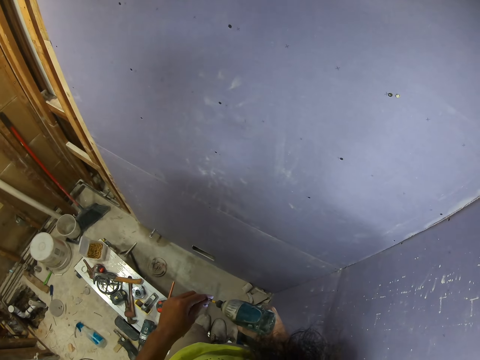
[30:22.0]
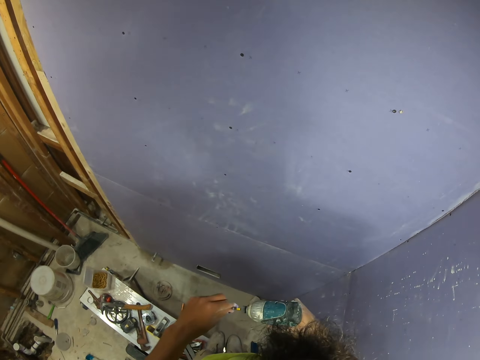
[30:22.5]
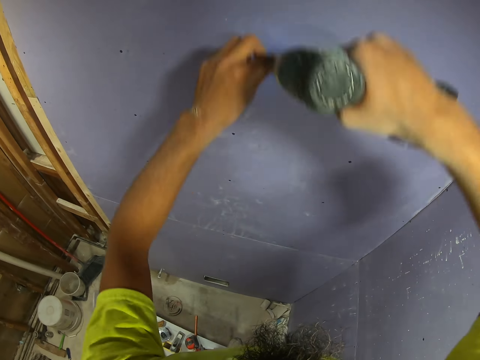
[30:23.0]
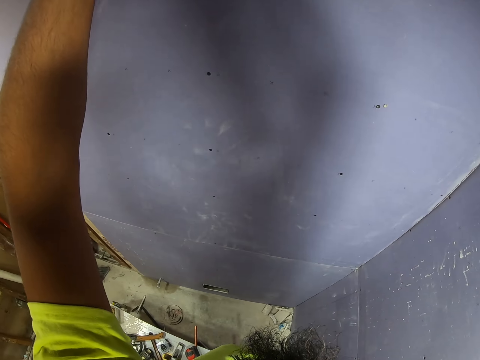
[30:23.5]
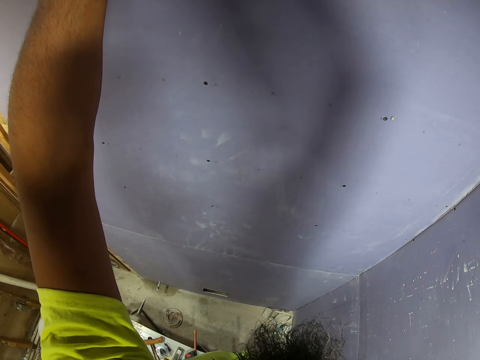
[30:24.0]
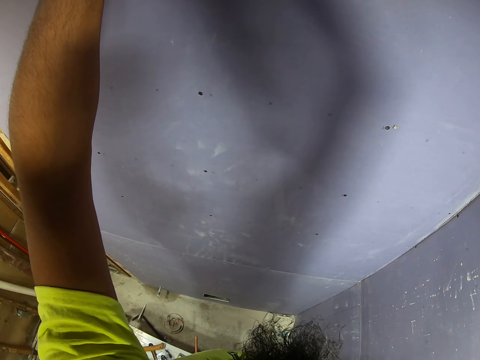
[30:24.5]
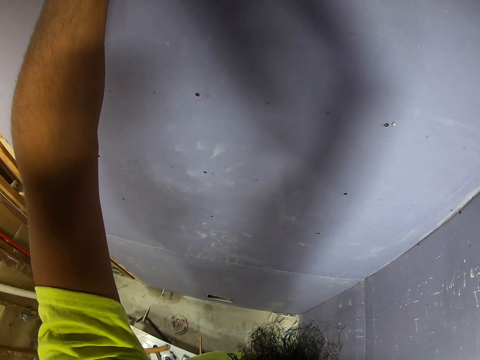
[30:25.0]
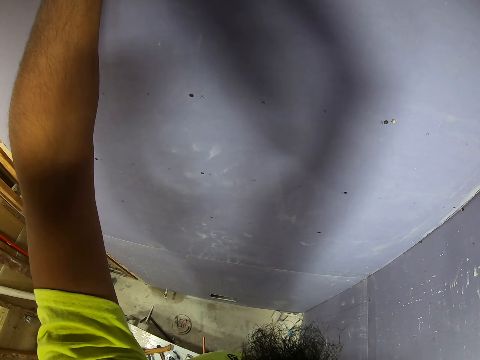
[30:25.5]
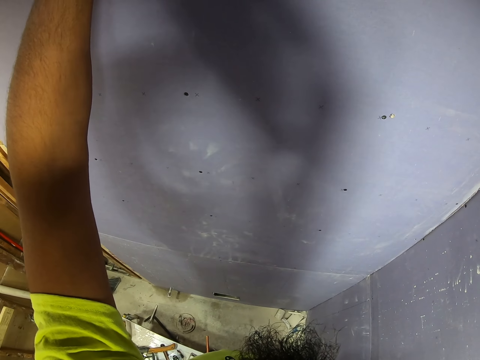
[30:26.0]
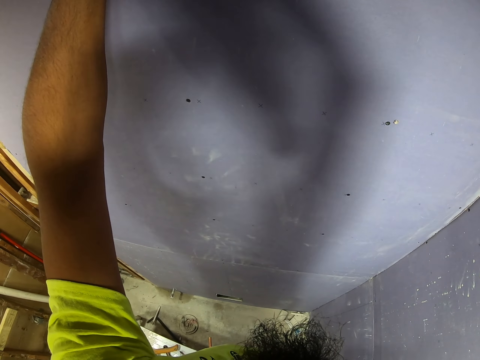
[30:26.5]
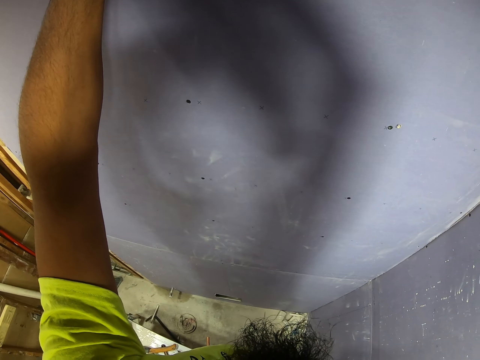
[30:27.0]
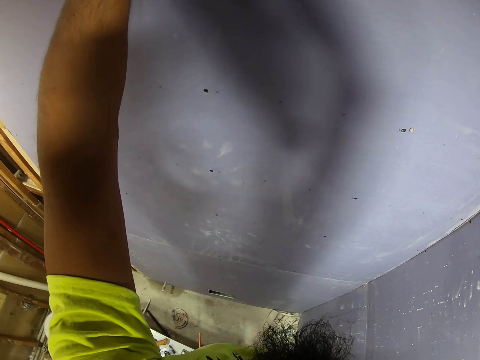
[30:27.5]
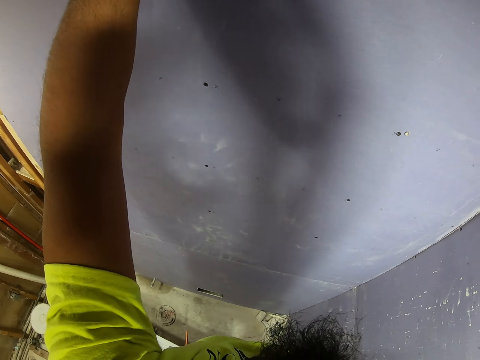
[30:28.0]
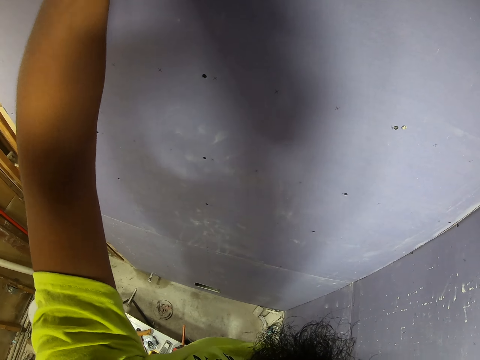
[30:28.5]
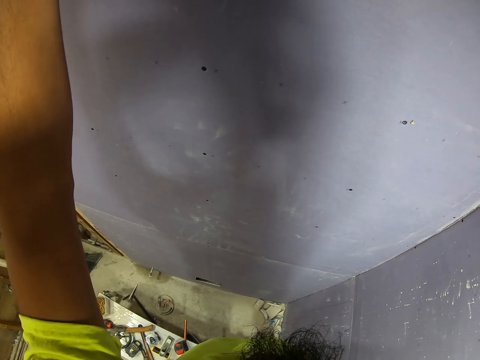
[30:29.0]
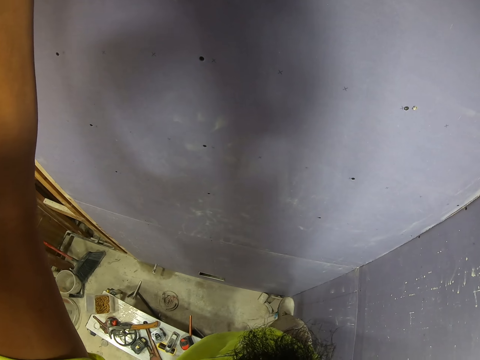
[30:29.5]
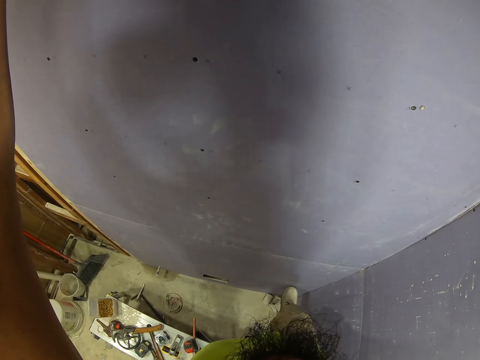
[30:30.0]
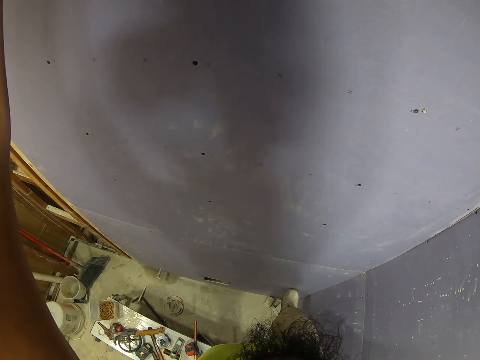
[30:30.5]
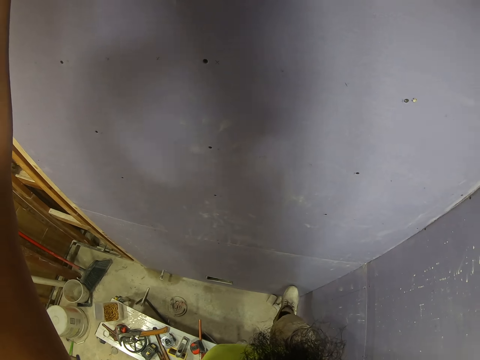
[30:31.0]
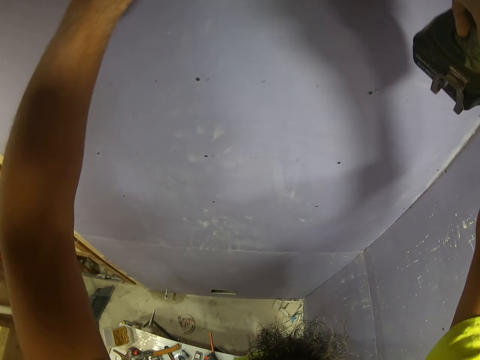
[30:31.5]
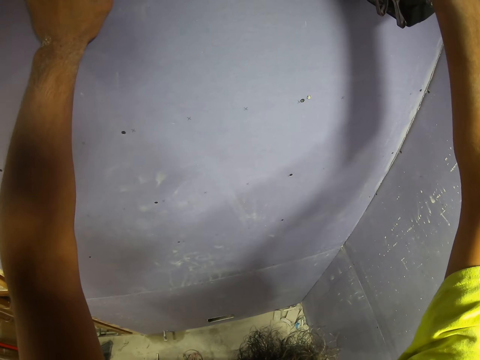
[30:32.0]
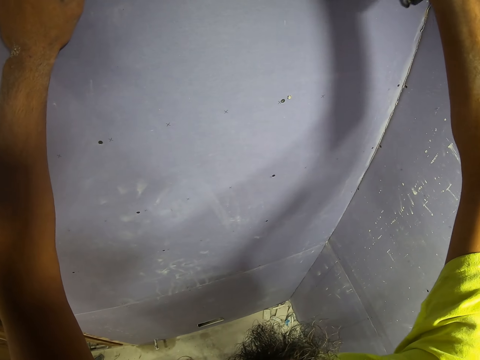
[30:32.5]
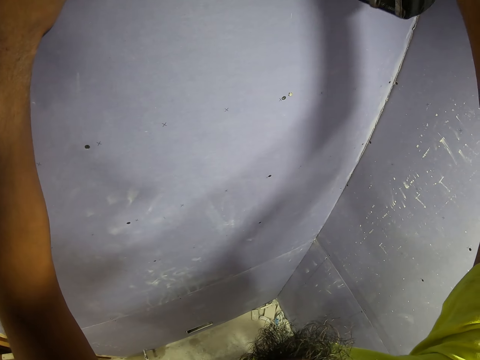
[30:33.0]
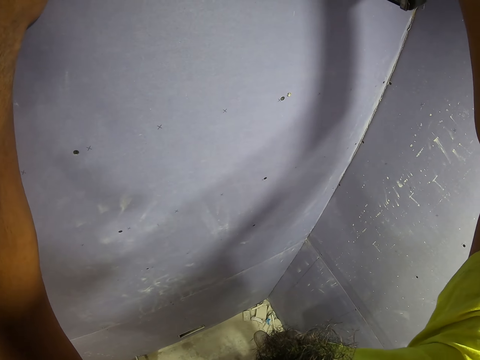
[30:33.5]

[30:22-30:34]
The camera wearer puts the screw on the impact driver. They drill the screw into the board.

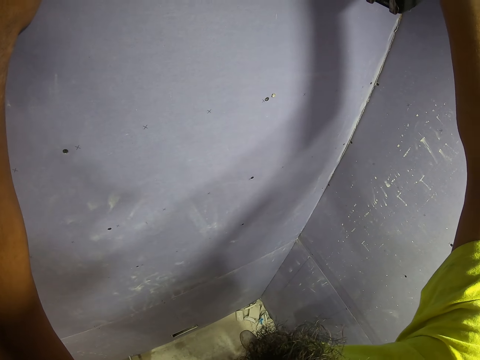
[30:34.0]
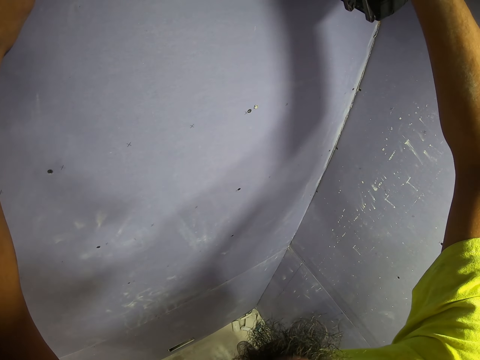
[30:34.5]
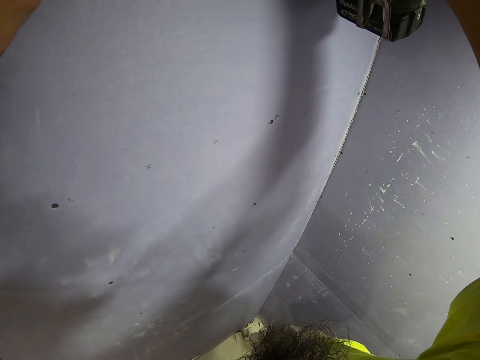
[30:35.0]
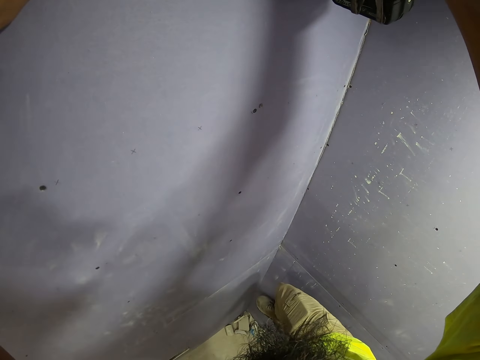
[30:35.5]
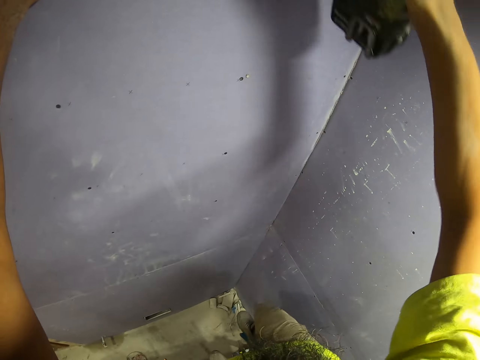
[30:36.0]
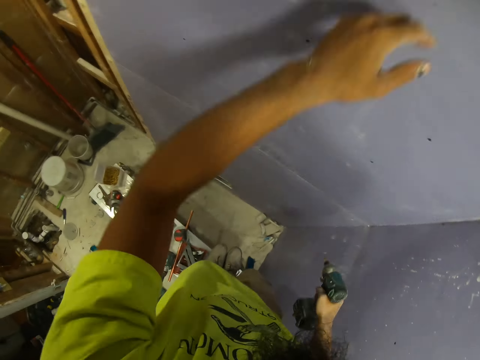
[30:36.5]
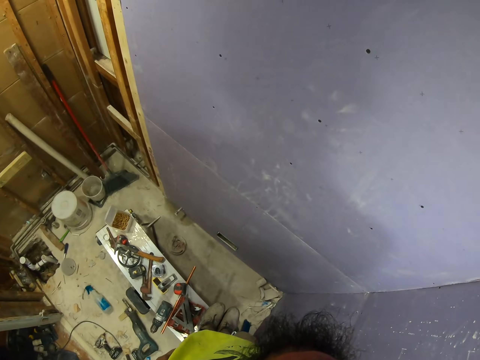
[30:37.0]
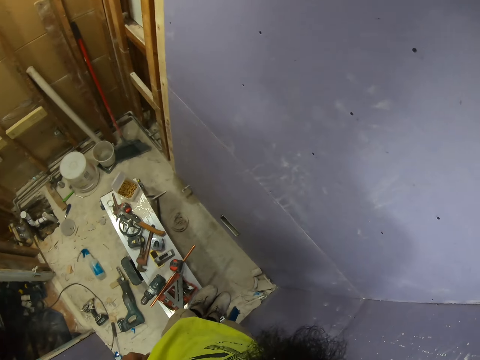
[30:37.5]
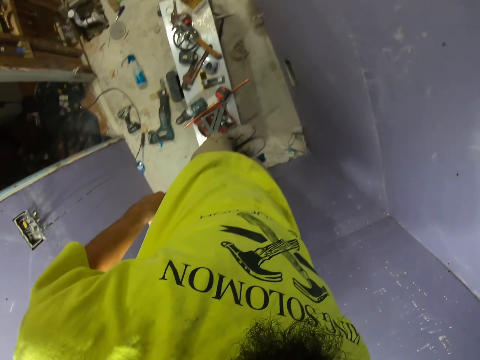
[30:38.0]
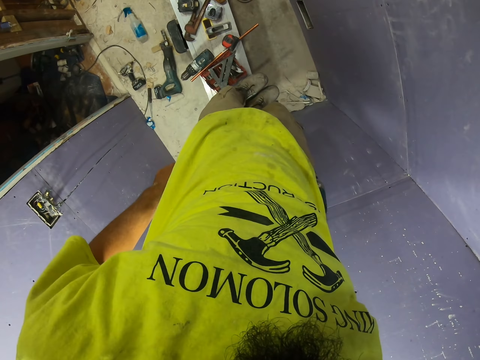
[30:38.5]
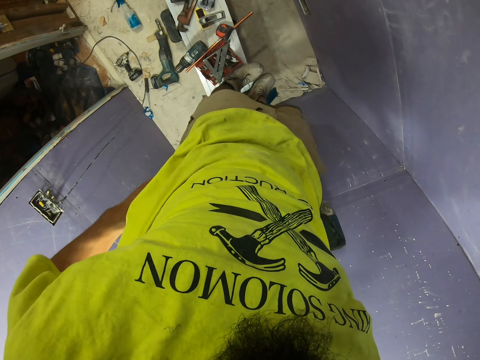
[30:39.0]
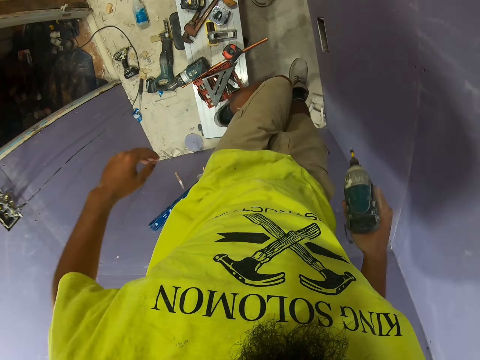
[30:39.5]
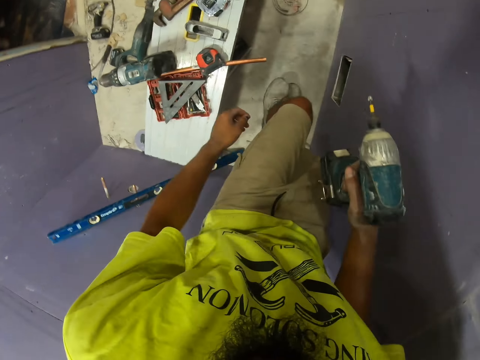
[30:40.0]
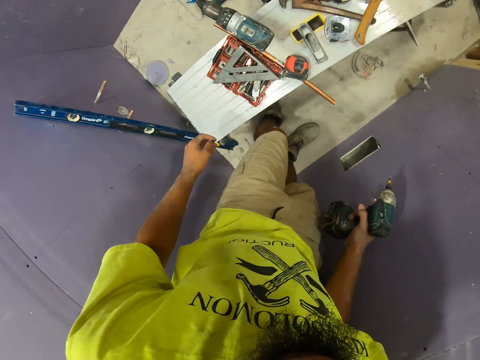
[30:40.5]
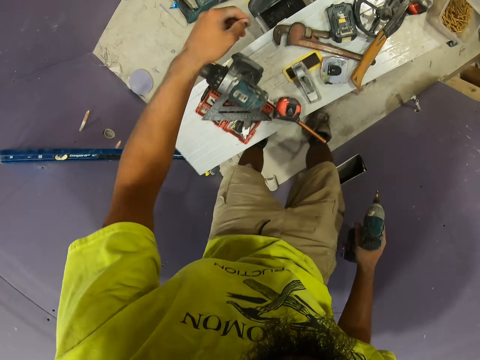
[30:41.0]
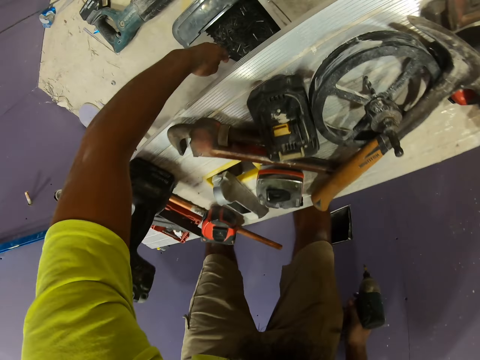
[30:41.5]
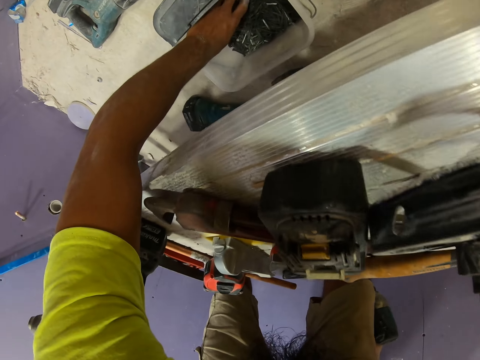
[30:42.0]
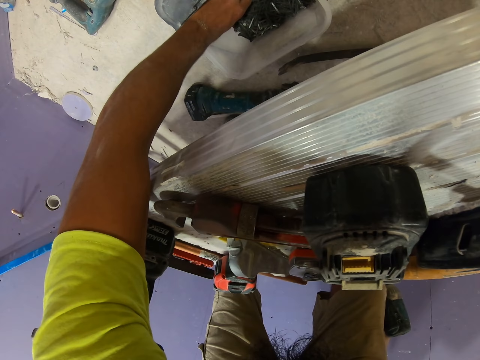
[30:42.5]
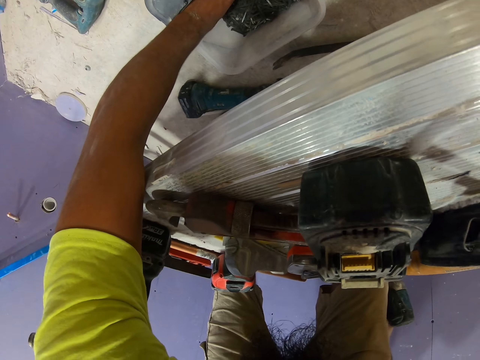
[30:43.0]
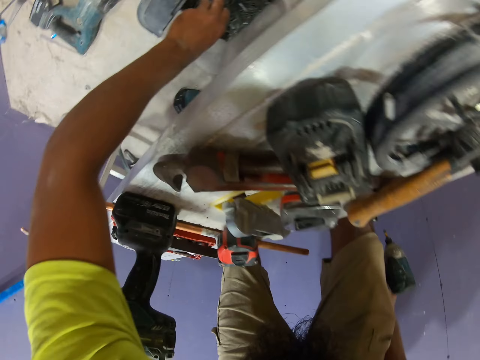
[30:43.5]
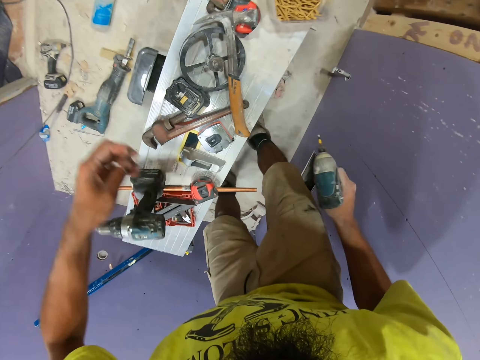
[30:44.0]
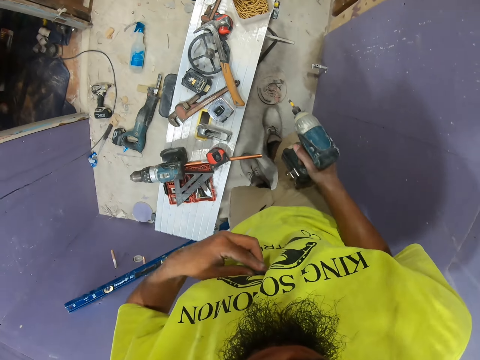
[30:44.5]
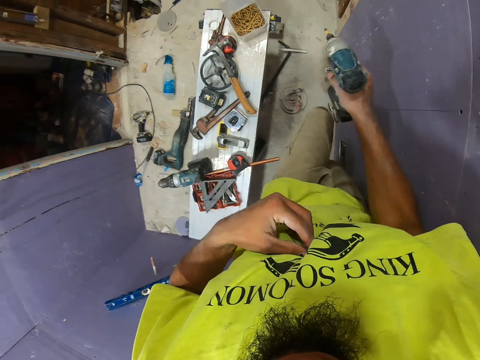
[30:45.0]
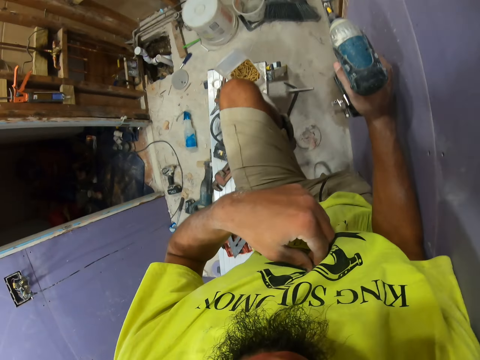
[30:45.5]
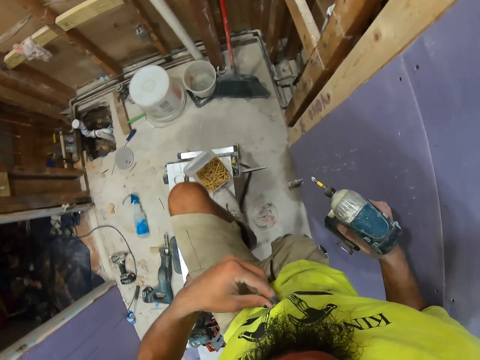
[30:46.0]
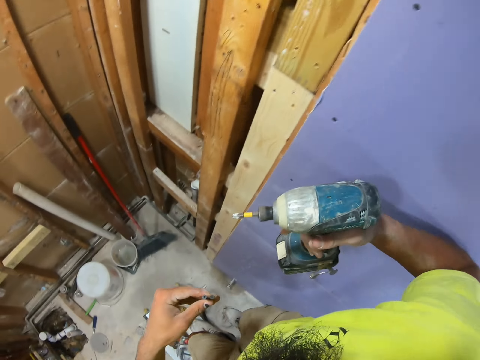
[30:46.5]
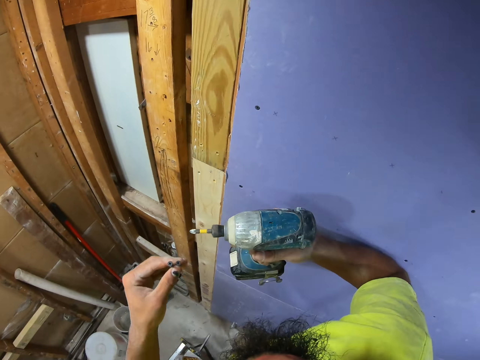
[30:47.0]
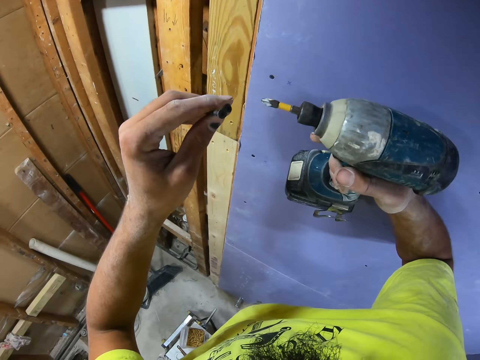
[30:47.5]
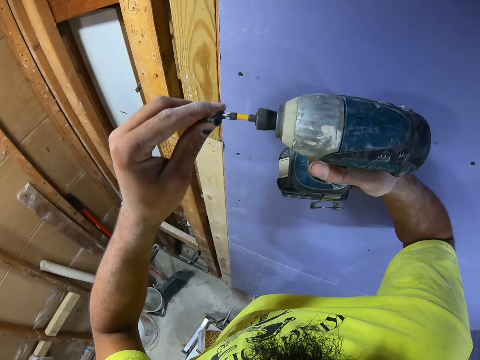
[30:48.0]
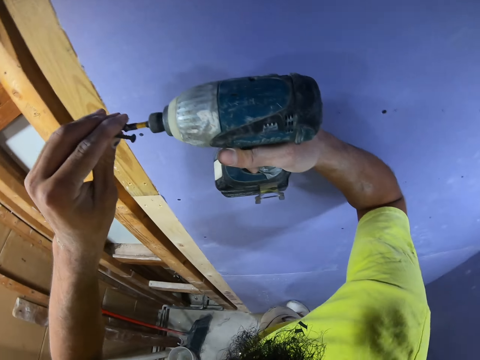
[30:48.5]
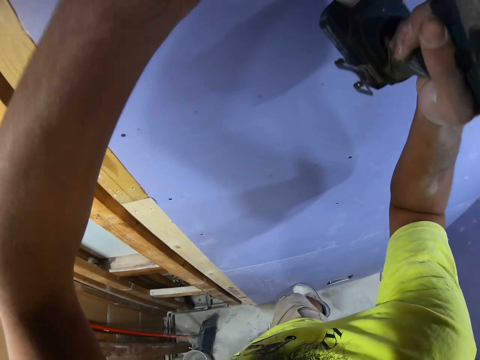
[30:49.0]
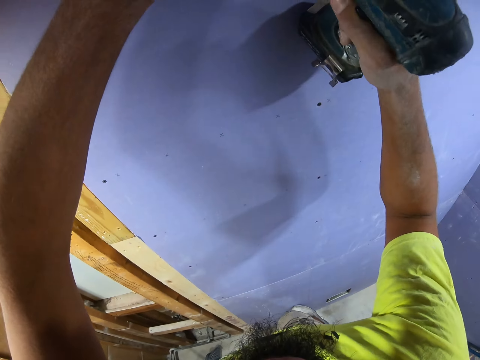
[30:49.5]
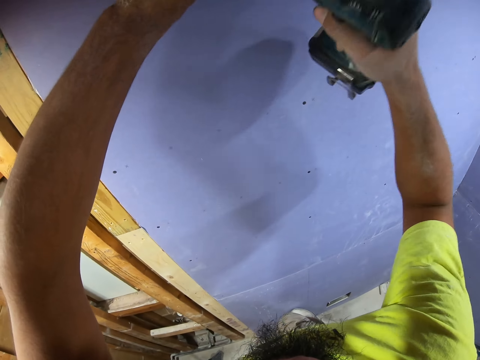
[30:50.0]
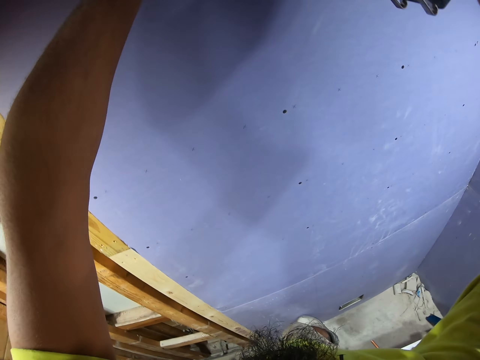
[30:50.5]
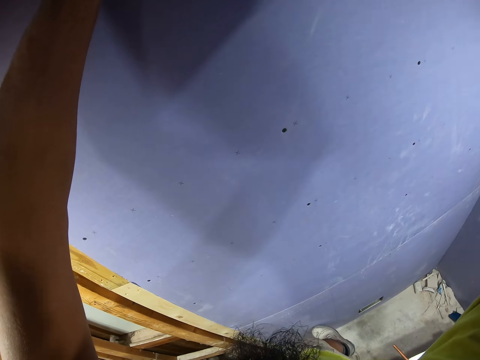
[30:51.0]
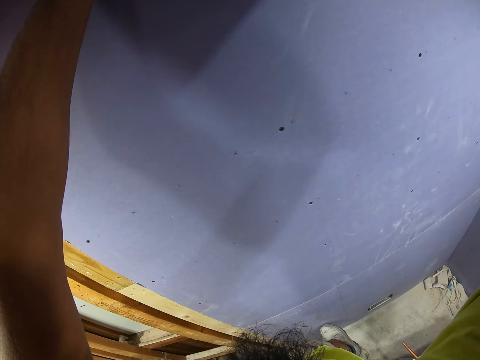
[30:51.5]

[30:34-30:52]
The camera wearer lowers the impact driver. He looks at the floor. He pulls his trousers up. He steps on the floor from the table. He picks up the screws. He holds the screws on his cloth. He steps on the table. He puts the screw on the impact driver. He drills the screw into the board.
